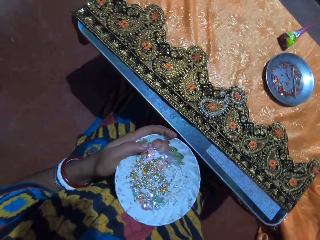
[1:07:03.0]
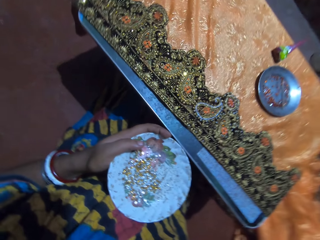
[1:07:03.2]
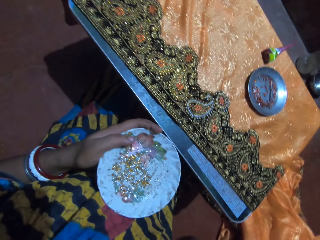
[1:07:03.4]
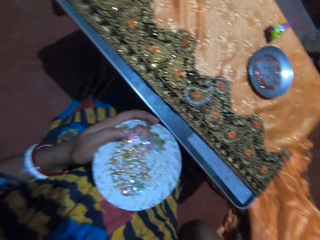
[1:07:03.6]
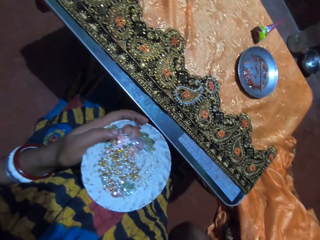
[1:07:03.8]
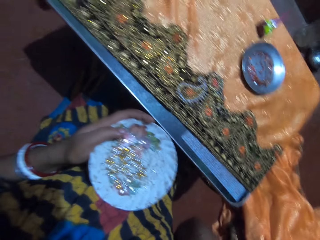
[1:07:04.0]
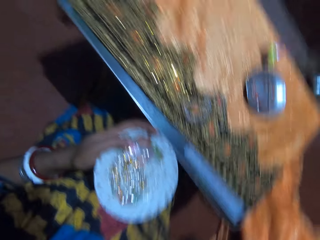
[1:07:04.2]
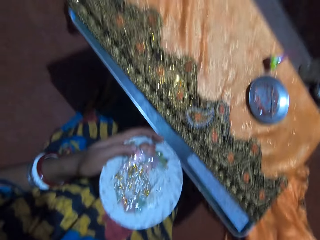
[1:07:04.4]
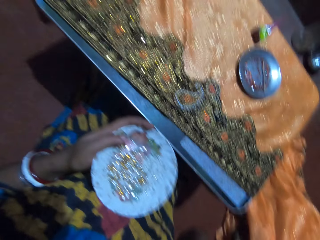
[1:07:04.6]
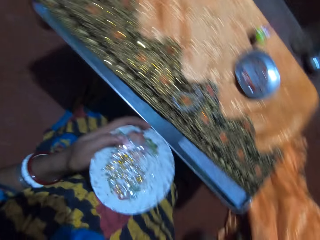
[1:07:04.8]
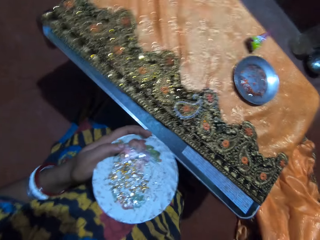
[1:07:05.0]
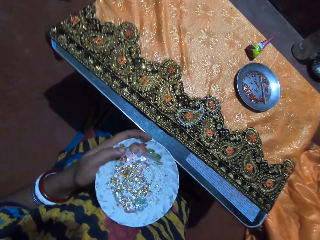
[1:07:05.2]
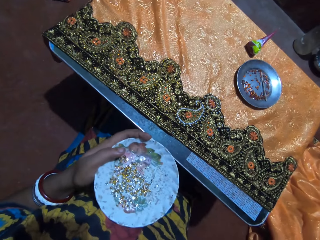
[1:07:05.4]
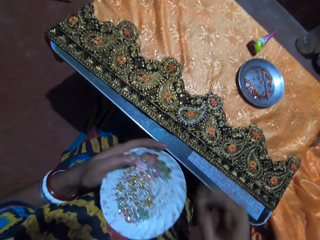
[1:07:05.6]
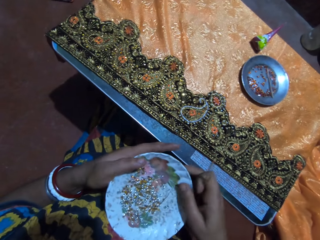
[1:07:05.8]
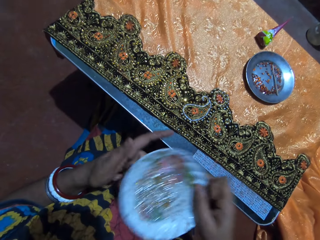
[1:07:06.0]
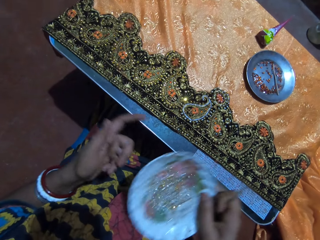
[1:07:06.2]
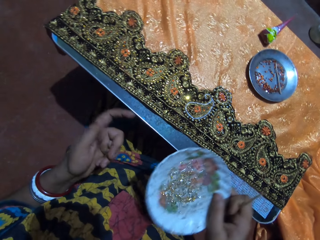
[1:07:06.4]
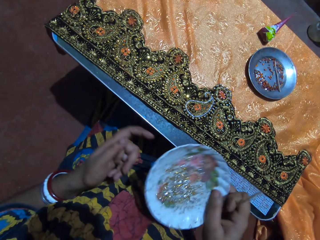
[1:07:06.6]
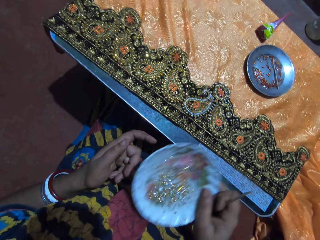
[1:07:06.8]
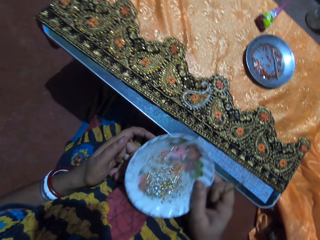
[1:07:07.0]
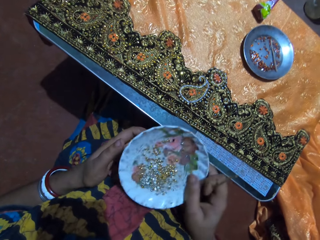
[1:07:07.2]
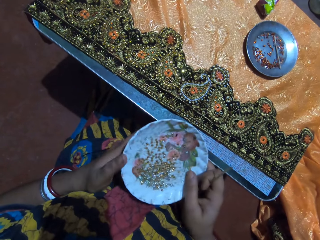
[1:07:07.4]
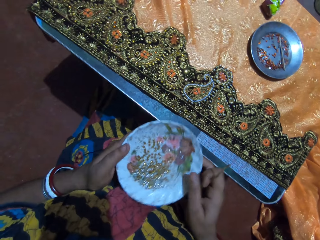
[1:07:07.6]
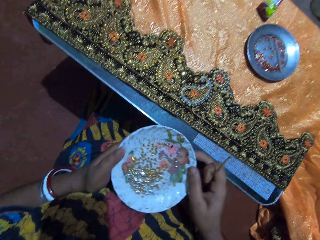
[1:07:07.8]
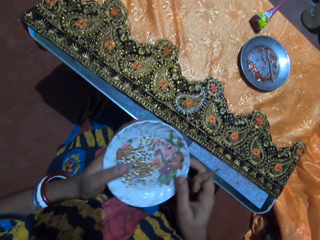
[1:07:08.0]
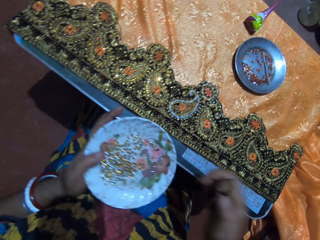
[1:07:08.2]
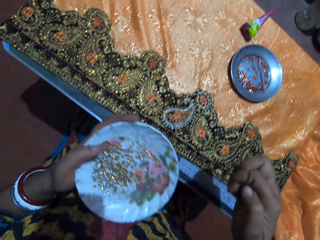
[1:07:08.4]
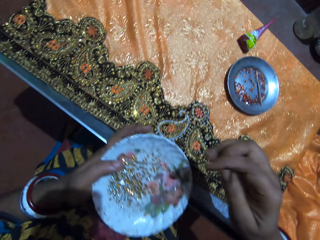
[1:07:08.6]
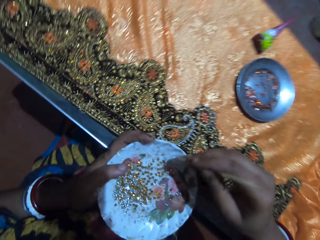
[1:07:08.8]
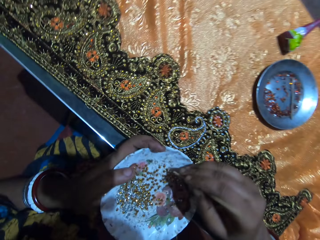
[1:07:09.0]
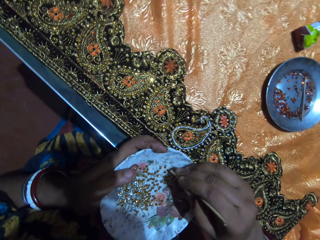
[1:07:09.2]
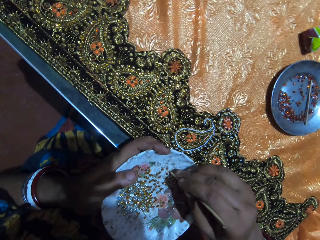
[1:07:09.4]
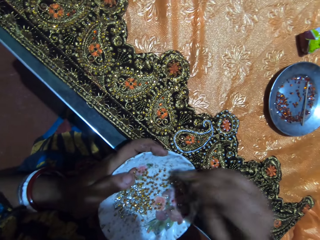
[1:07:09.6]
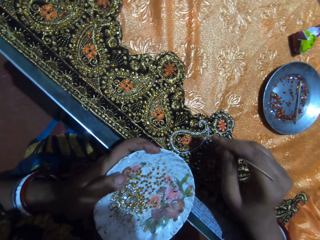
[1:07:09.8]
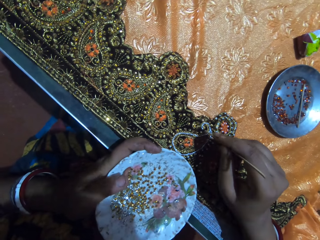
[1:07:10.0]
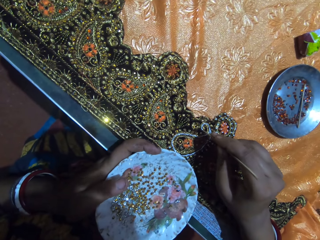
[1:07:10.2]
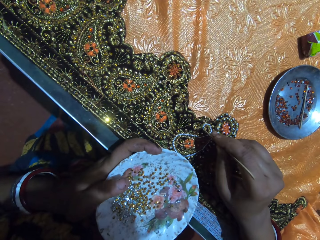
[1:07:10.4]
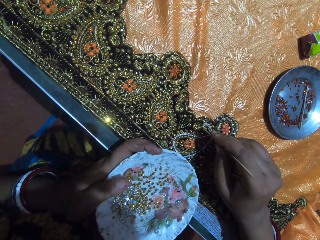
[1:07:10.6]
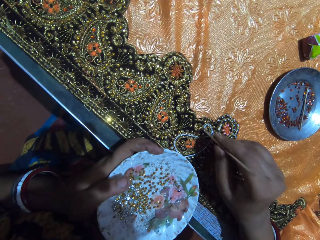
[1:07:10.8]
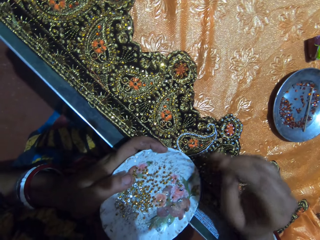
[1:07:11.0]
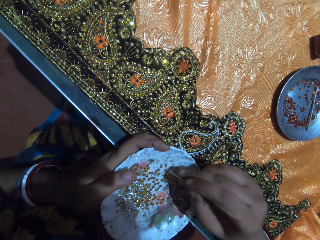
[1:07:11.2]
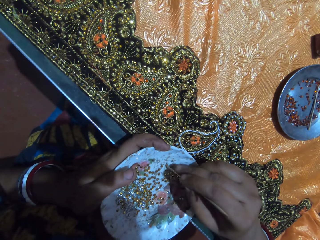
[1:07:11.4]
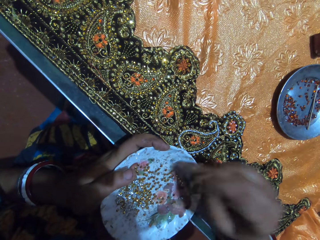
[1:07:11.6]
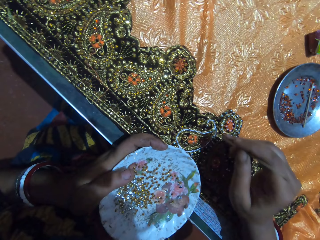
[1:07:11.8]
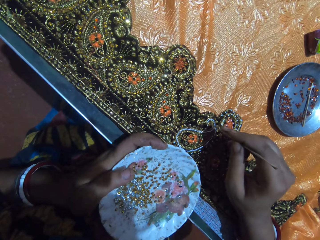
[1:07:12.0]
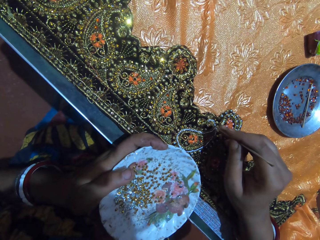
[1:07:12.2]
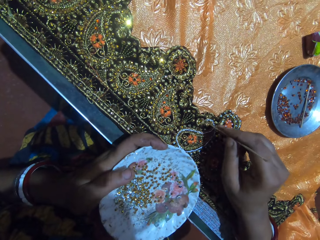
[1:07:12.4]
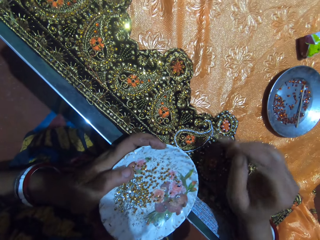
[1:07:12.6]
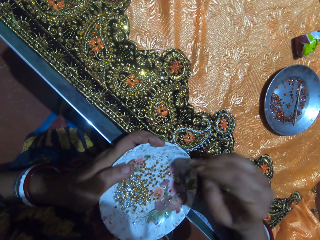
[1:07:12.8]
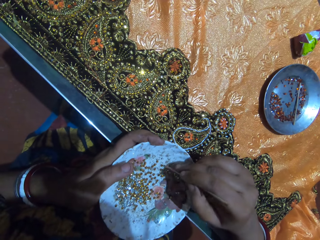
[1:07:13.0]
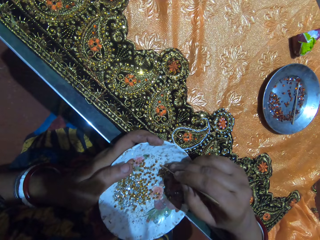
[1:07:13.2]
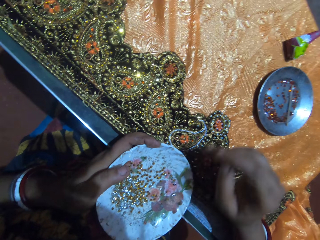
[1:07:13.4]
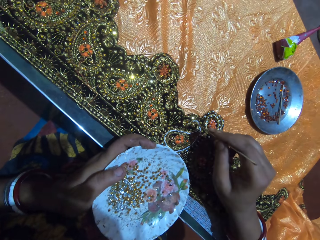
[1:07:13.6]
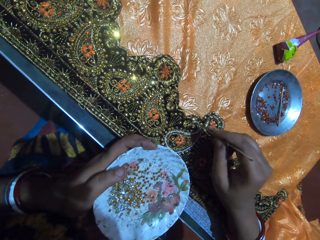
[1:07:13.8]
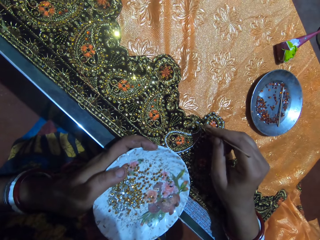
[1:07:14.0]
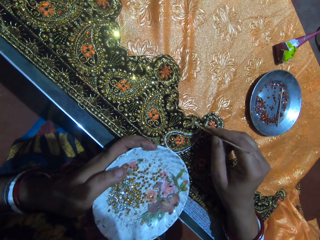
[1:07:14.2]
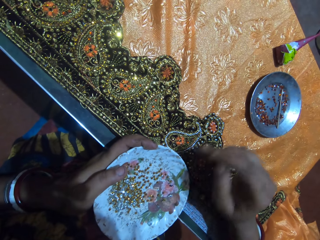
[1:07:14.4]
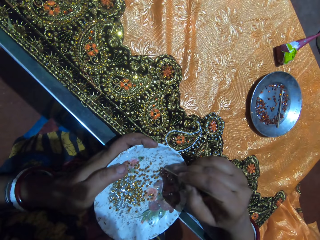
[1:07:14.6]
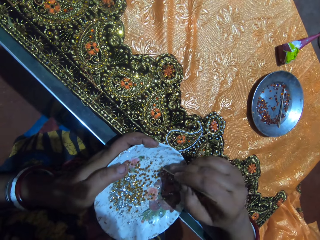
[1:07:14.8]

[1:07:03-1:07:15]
The camera wearer passes the plate from her left hand to her right hand. She shakes the plate with her right hand. She passes the plate from her right hand to her left hand. She picks a rhinestone from the plate in her left hand with the jewel picker in her right hand. She drops the rhinestone on the fabric on the table with the jewel picker in her right hand. She picks a rhinestone from the plate in her left hand with the jewel picker in her right hand. She drops the rhinestone on the fabric on the table with the jewel picker in her right hand. She picks a rhinestone from the plate in her left hand with the jewel picker in her right hand. She drops the rhinestone on the fabric on the table with the jewel picker in her right hand.

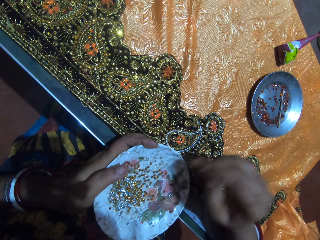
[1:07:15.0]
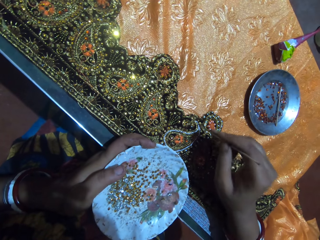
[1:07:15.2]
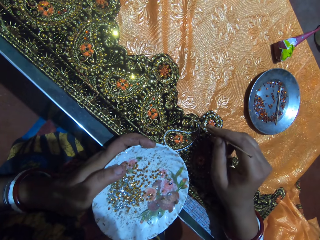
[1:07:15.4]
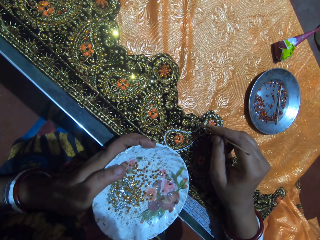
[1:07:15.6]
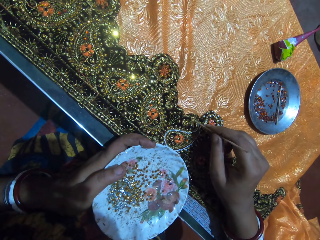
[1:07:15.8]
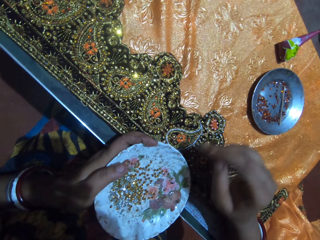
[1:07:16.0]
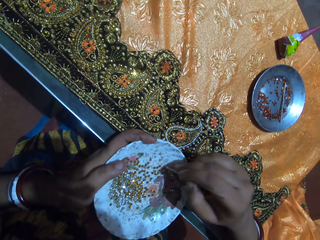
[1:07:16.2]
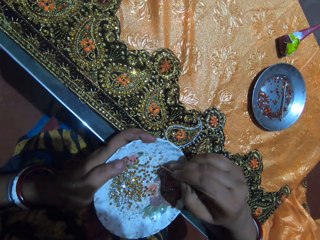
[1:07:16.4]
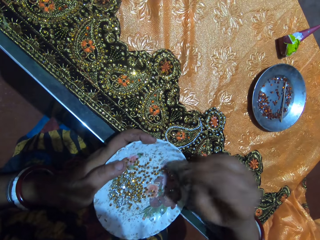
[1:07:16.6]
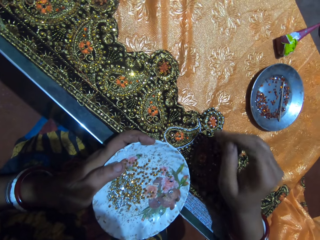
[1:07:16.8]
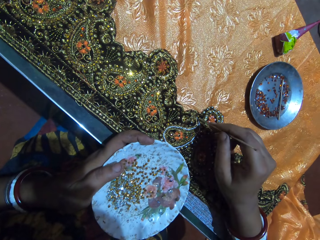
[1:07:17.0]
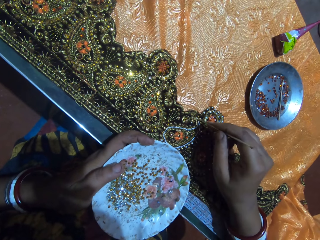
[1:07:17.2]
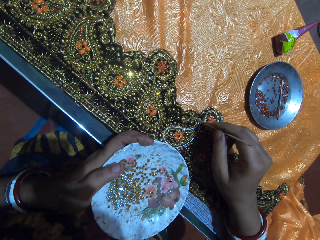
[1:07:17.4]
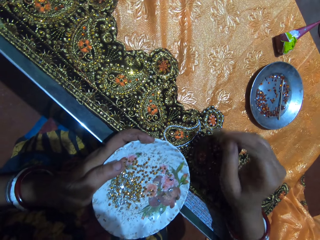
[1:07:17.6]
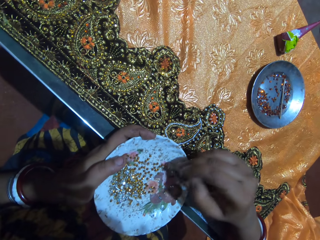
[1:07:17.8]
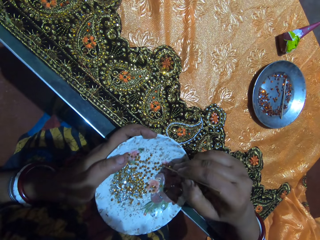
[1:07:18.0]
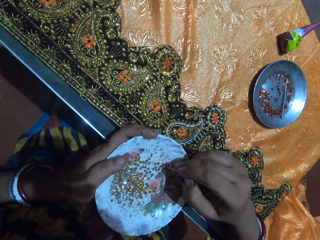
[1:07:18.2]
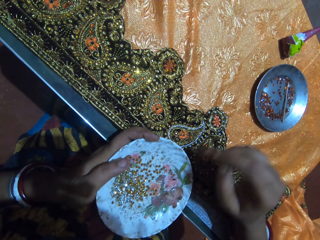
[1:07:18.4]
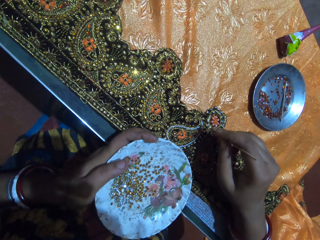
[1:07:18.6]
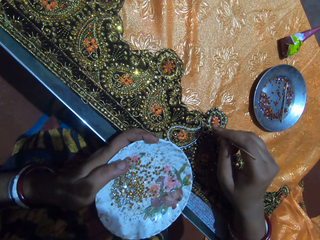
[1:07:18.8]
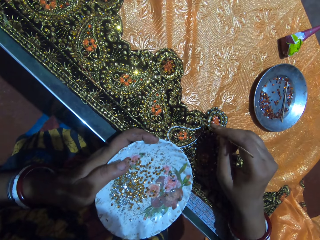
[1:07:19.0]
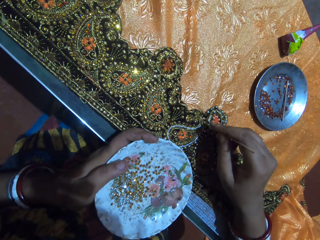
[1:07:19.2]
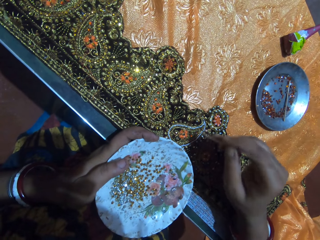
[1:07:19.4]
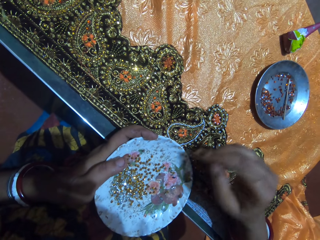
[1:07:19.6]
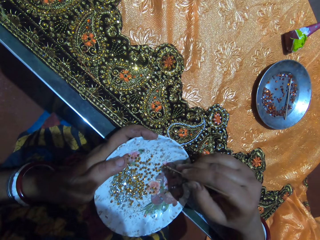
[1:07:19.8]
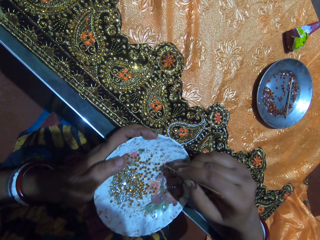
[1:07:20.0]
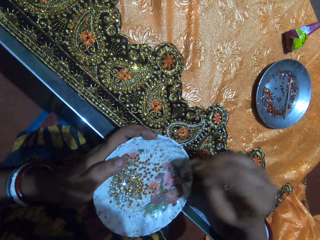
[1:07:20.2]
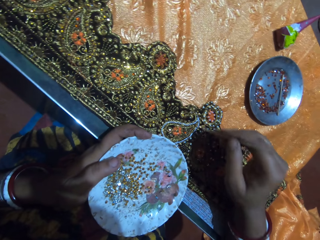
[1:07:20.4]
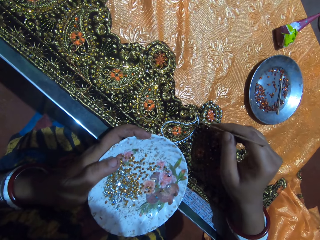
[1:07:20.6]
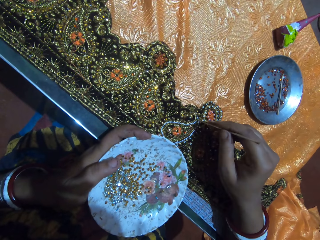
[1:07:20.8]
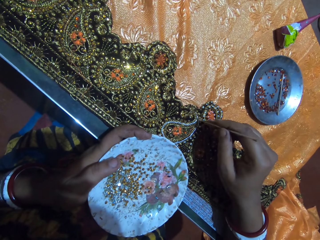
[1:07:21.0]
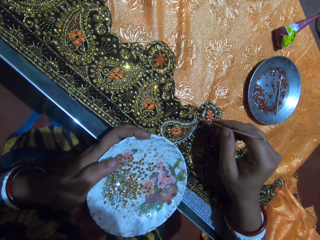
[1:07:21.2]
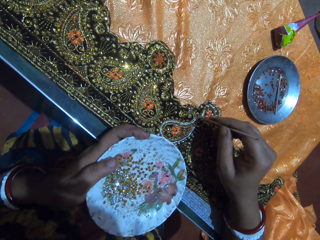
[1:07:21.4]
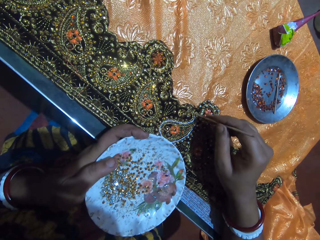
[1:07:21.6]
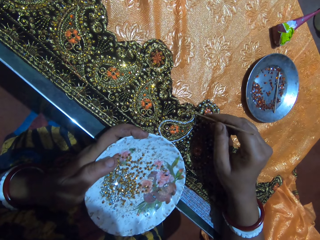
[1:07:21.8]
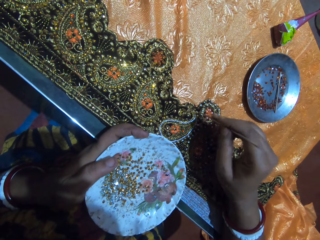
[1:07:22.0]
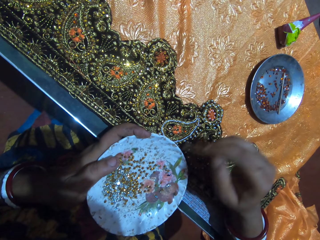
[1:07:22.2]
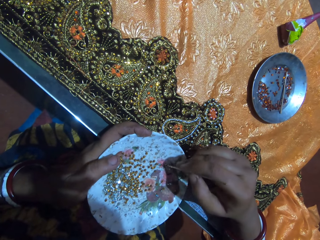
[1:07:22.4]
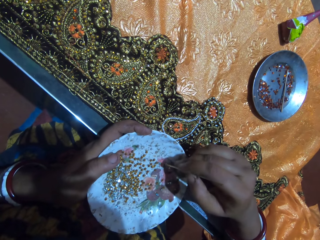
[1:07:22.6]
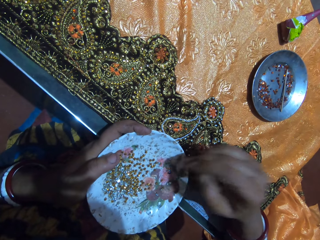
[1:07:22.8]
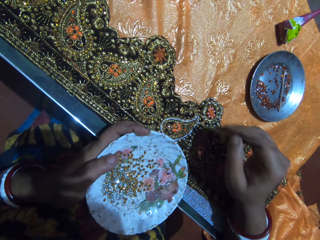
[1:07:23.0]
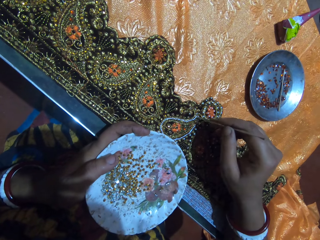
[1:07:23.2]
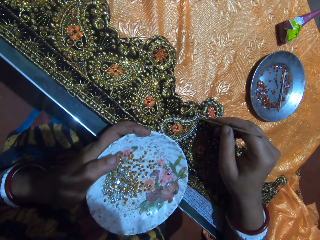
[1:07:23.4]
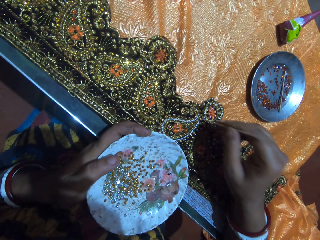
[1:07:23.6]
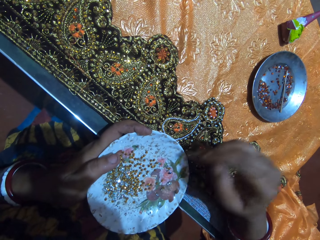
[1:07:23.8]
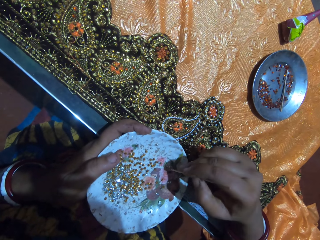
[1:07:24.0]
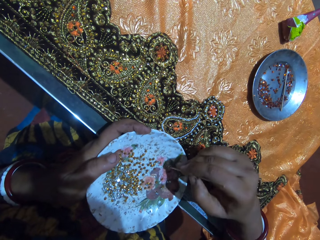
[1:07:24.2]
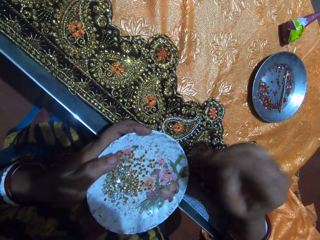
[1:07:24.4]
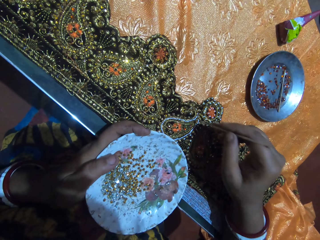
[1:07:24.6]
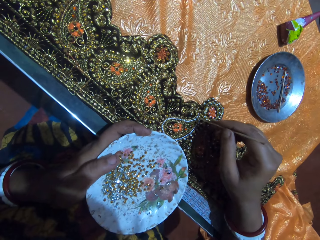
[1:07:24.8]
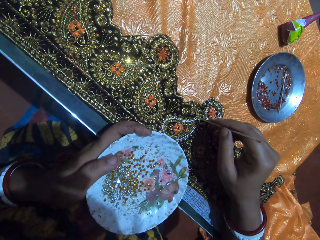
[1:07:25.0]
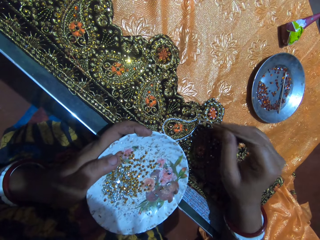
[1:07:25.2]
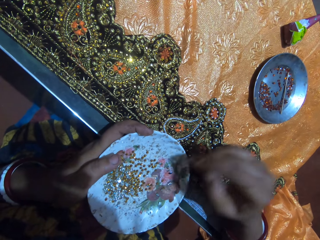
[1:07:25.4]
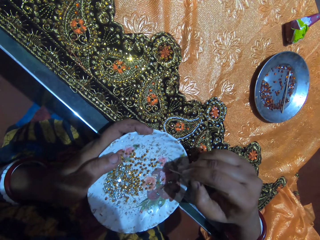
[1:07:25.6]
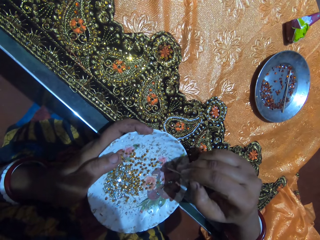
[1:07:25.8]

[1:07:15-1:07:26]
The camera wearer picks a rhinestone from the plate in her left hand with the jewel picker in her right hand. She drops the rhinestone on the fabric on the table with the jewel picker in her right hand. She picks a rhinestone from the plate in her left hand with the jewel picker in her right hand. She drops the rhinestone on the fabric on the table with the jewel picker in her right hand. She picks a rhinestone from the plate in her left hand with the jewel picker in her right hand. She drops the rhinestone on the fabric on the table with the jewel picker in her right hand. She picks a rhinestone from the plate in her left hand with the jewel picker in her right hand. She drops the rhinestone on the fabric on the table with the jewel picker in her right hand. She picks a rhinestone from the plate in her left hand with the jewel picker in her right hand. She drops the rhinestone on the fabric on the table with the jewel picker in her right hand. She picks a rhinestone from the plate in her left hand with the jewel picker in her right hand. She drops the rhinestone on the fabric on the table with the jewel picker in her right hand.
